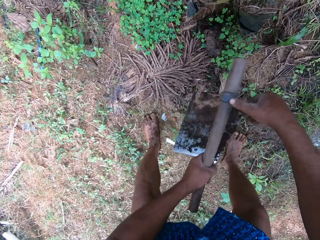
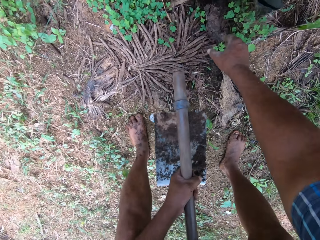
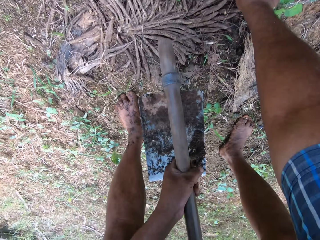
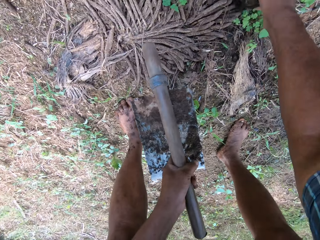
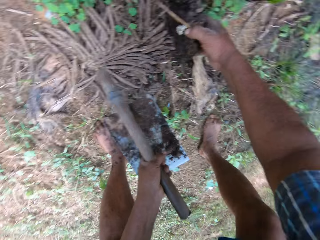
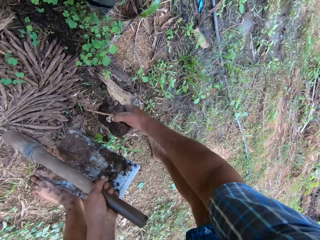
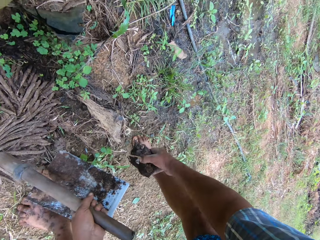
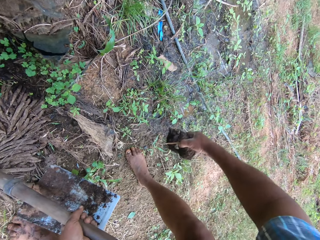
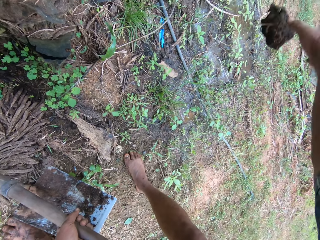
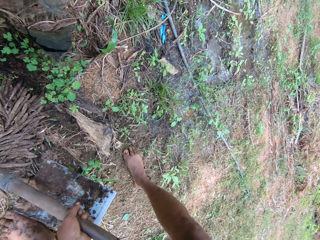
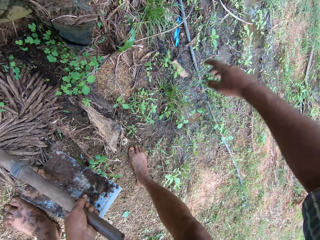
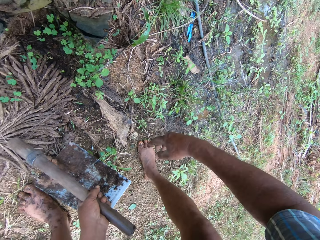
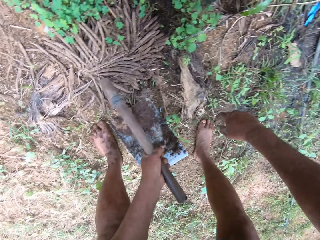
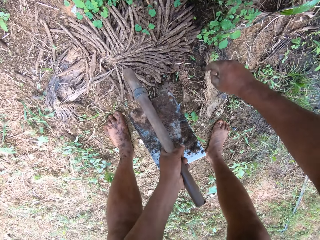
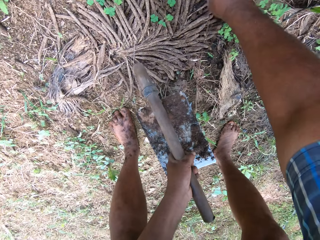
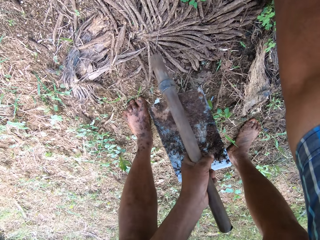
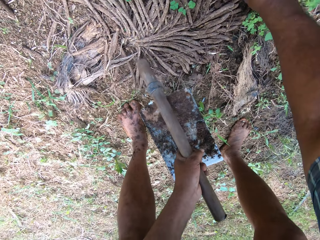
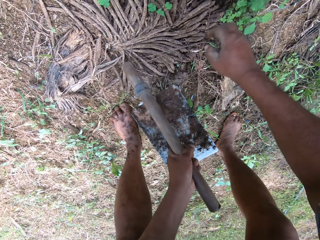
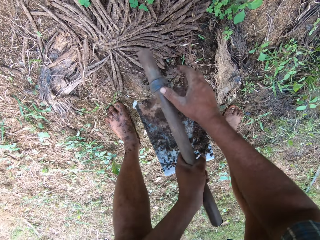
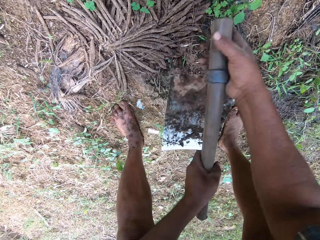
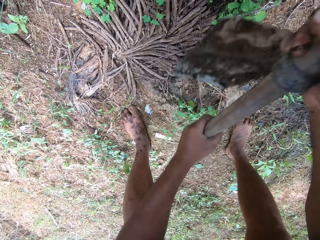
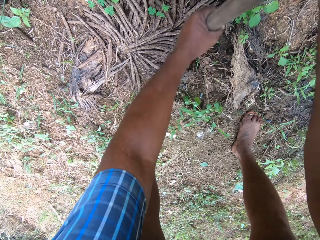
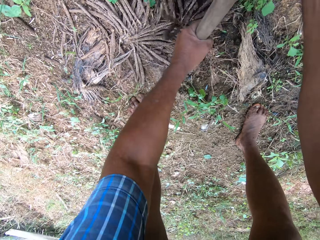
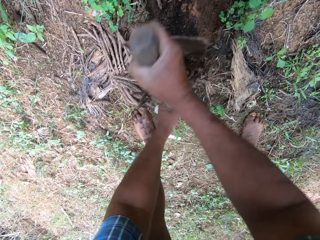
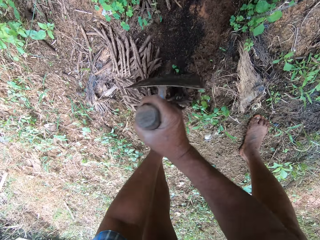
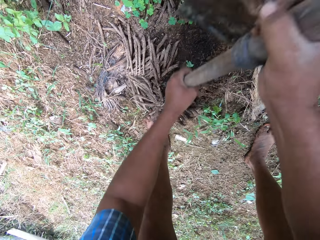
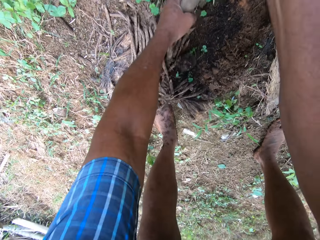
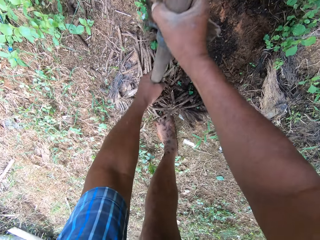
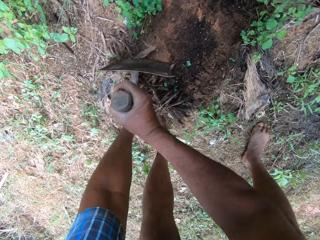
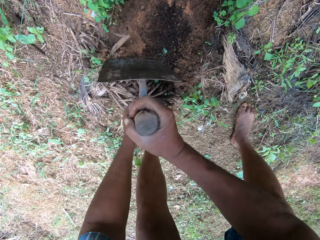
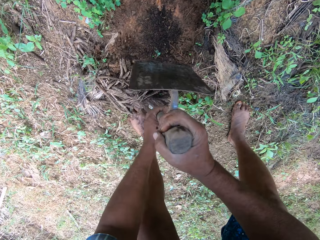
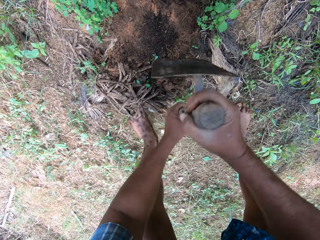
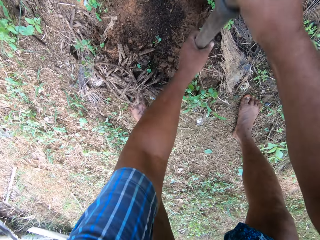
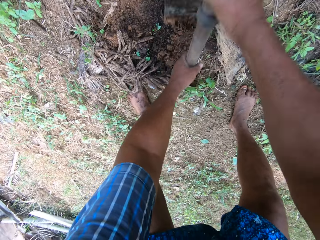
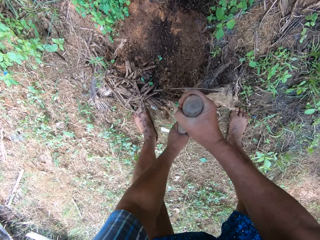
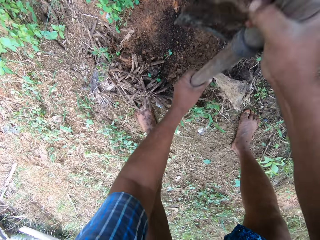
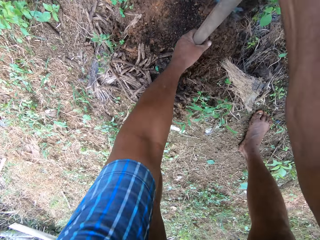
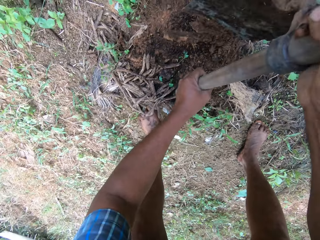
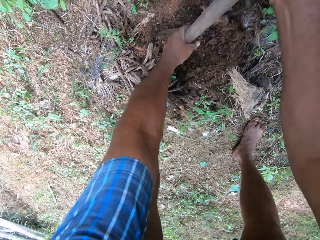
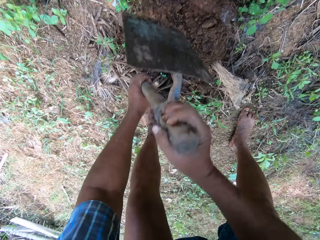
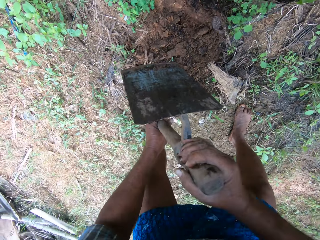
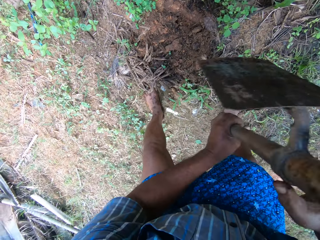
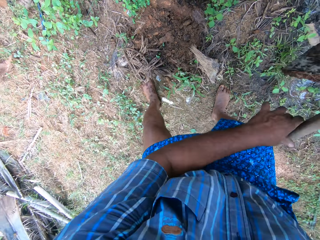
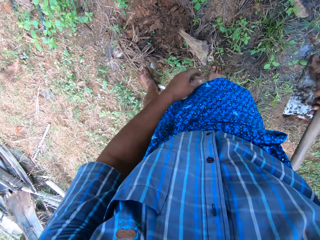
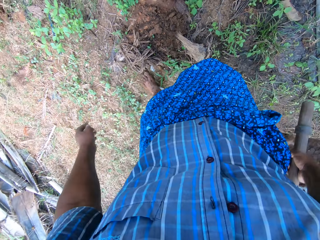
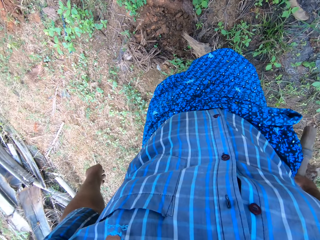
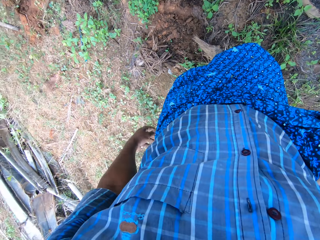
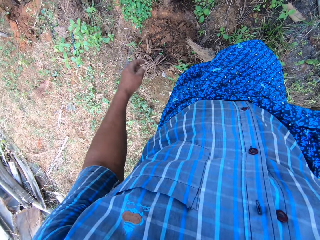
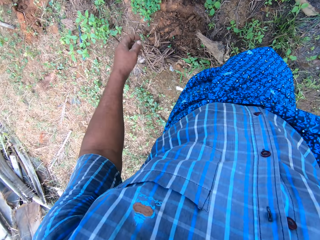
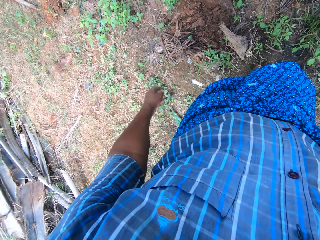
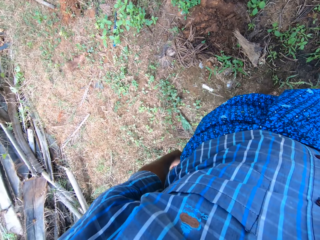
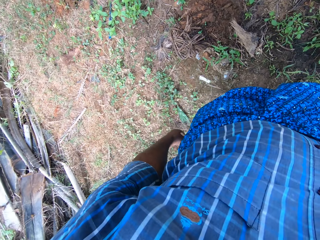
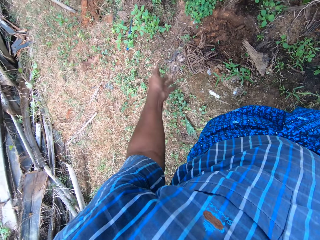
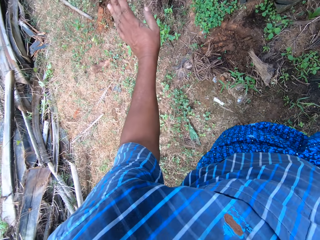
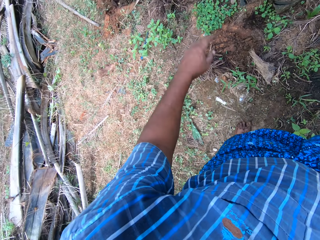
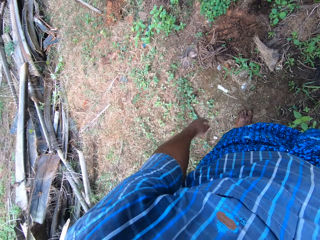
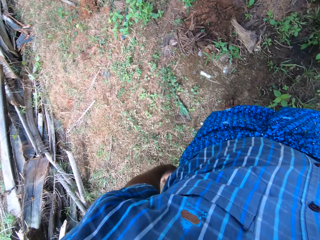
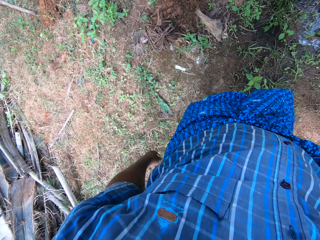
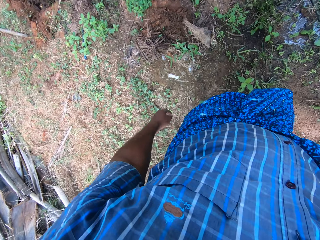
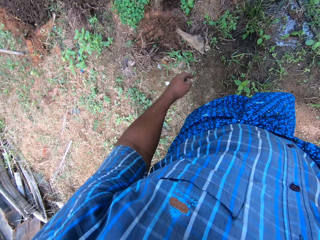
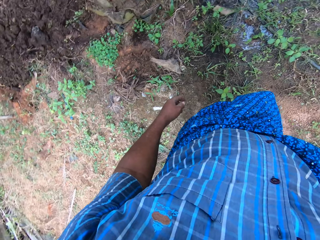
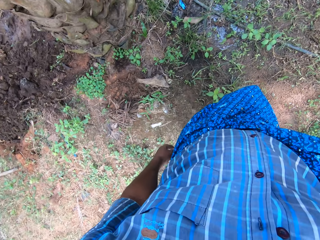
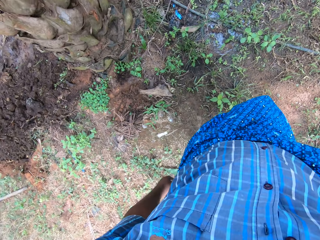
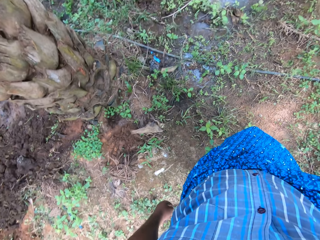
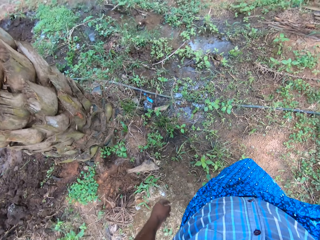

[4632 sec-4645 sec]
The camera wearer bends down. He moves a piece of wood on the ground with his right hand. He picks up something. He throws something. He holds a hoe with both hands. He digs the ground with the hoe in his hands. He stands up. He swings his left hand.

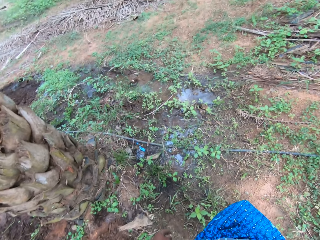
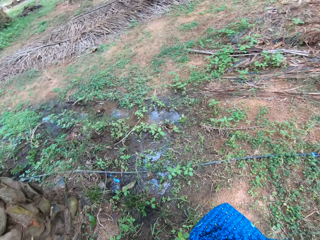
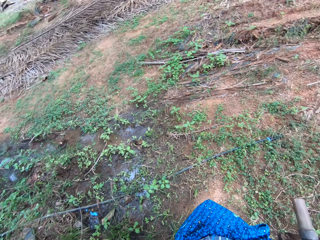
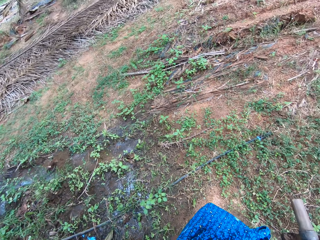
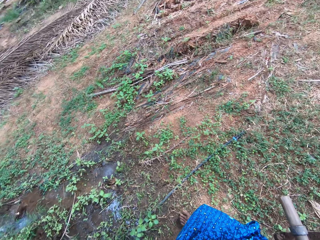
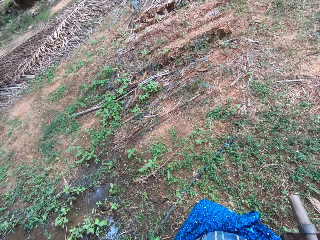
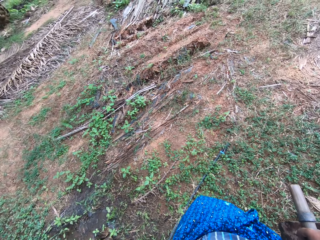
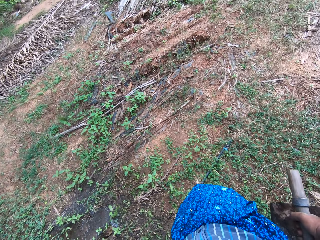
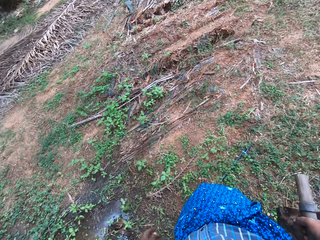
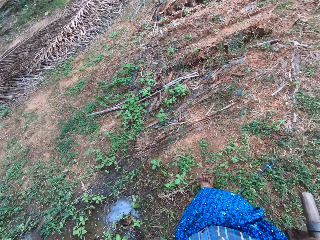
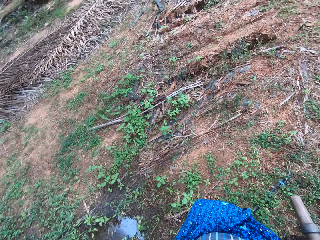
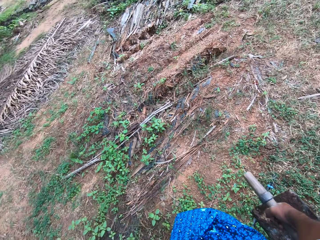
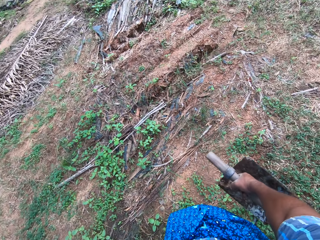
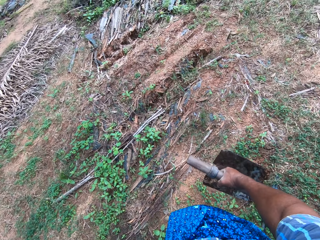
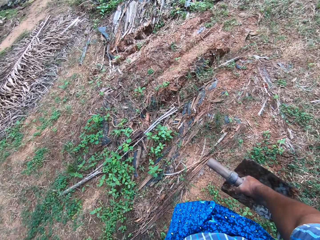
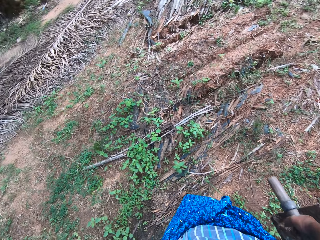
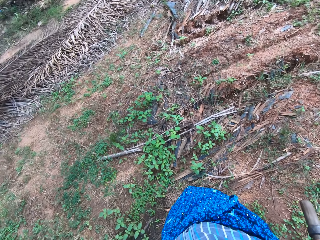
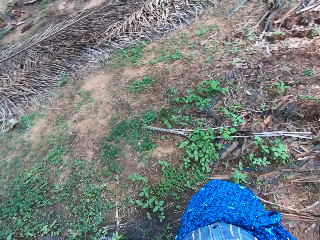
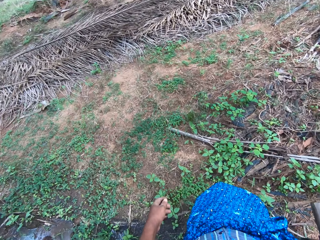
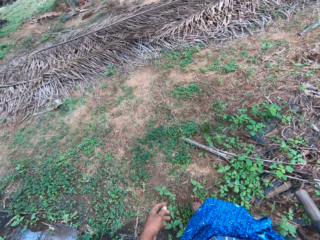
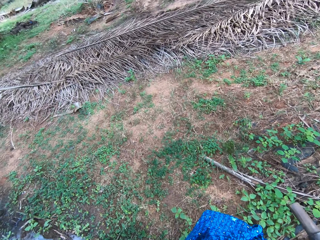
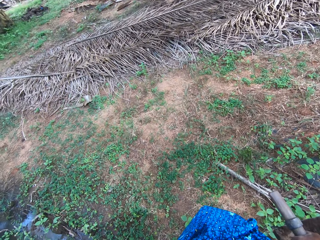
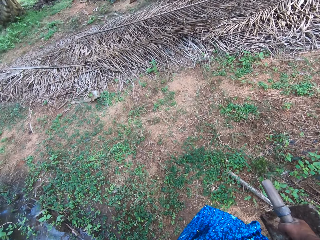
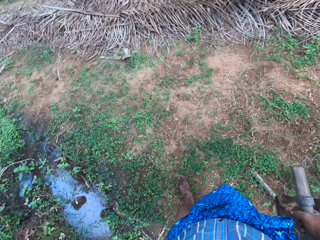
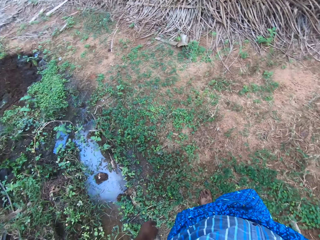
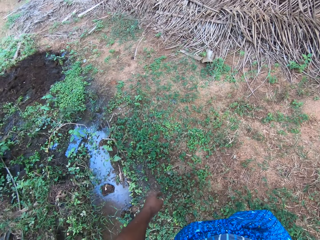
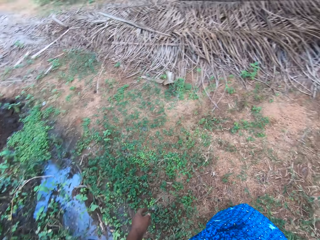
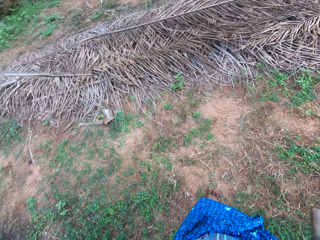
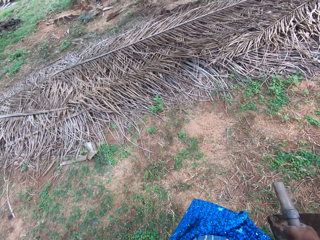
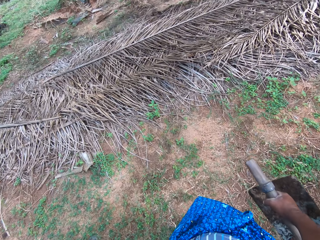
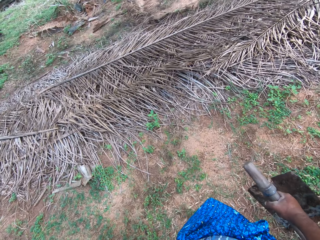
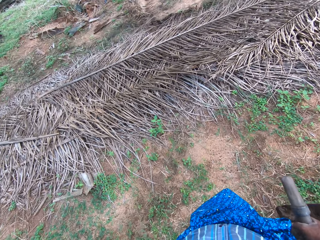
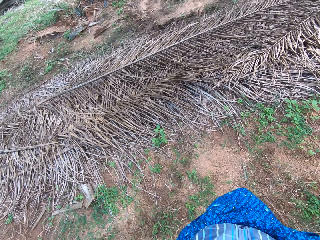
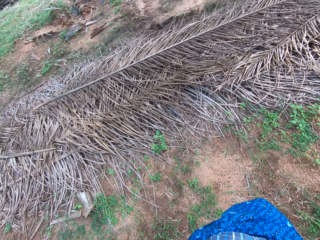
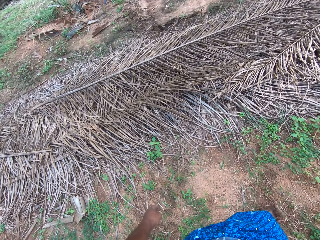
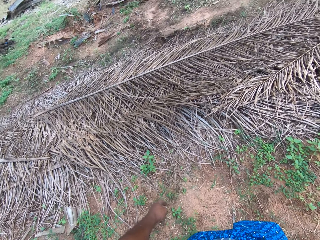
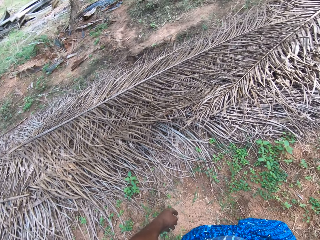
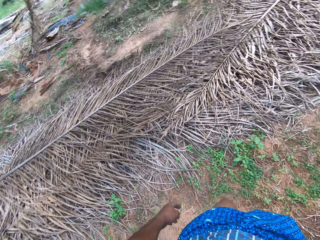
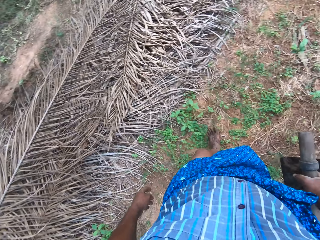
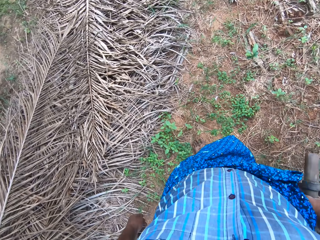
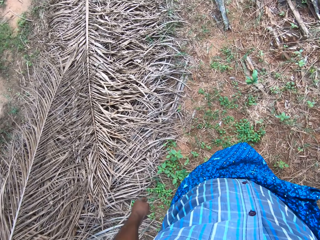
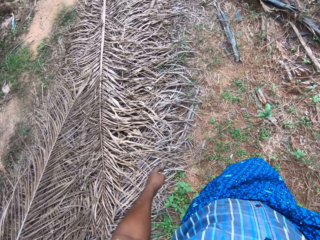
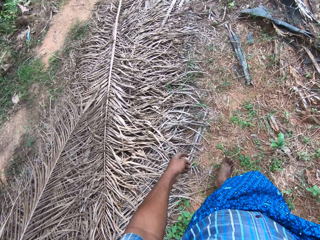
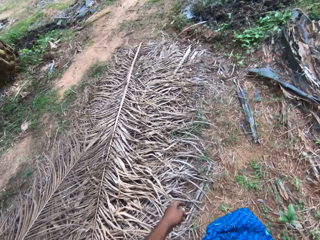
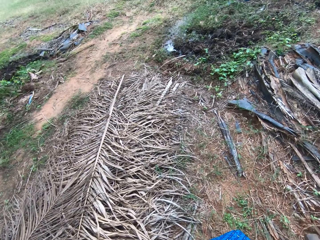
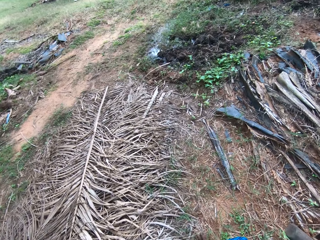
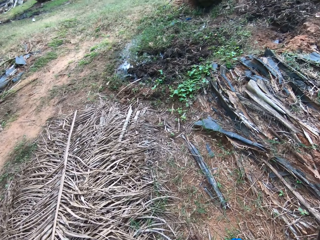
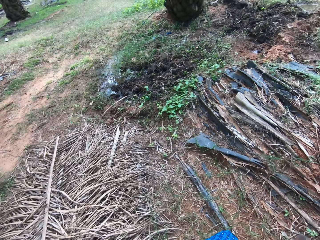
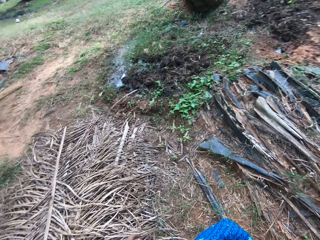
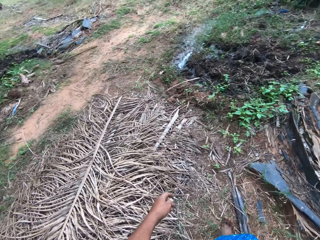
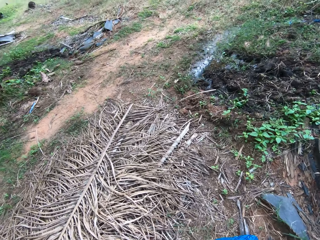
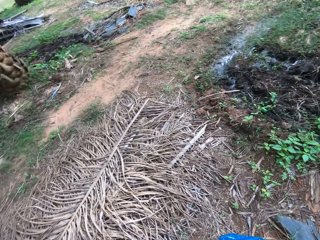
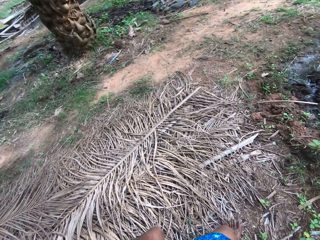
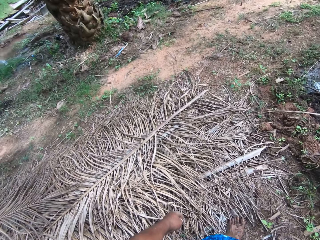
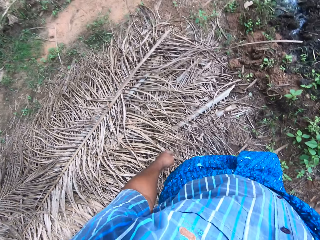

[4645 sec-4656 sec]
The camera wearer moves around the farm.
